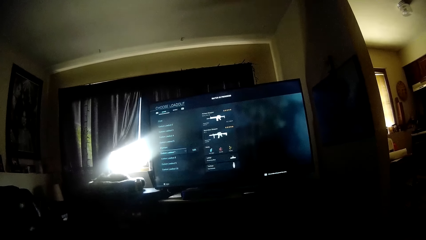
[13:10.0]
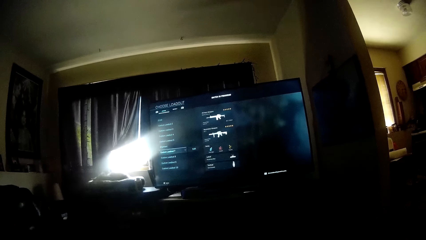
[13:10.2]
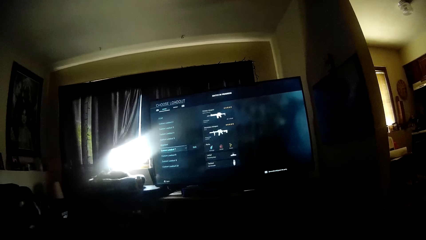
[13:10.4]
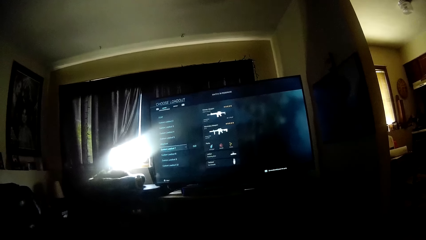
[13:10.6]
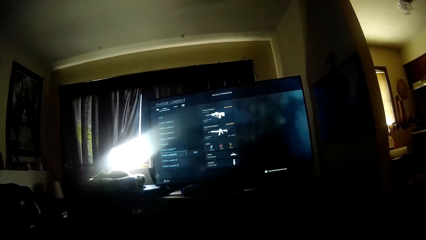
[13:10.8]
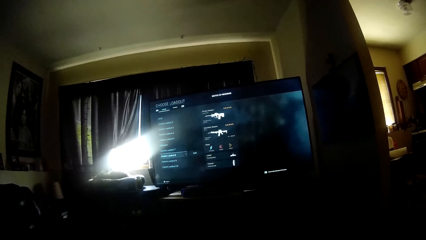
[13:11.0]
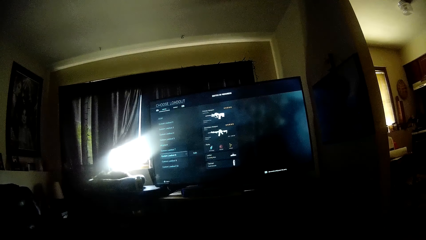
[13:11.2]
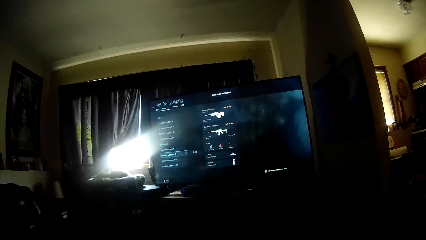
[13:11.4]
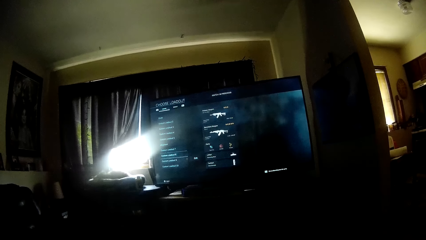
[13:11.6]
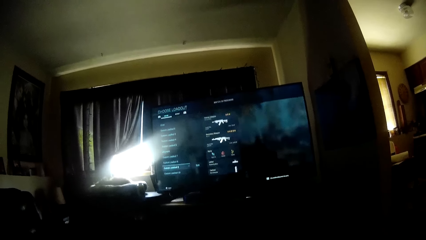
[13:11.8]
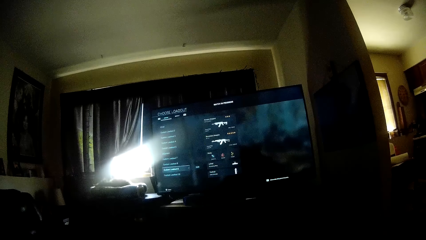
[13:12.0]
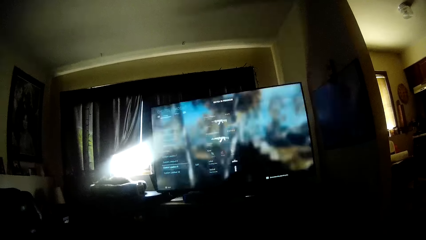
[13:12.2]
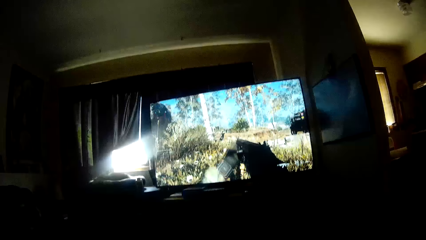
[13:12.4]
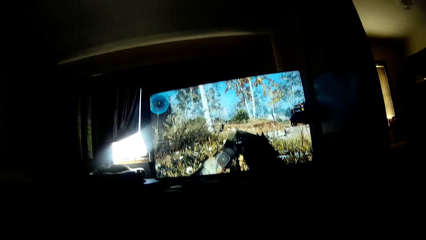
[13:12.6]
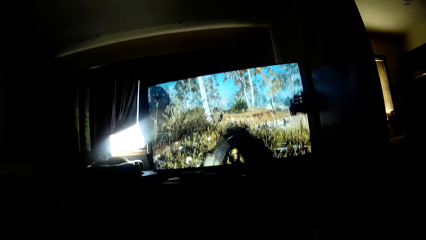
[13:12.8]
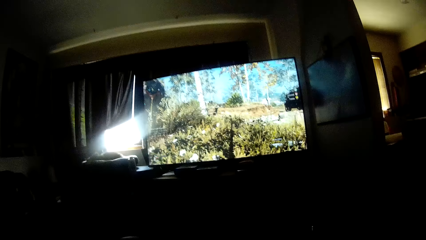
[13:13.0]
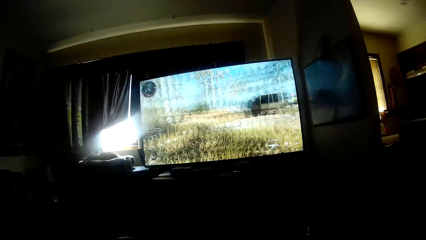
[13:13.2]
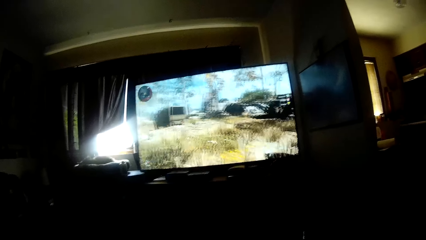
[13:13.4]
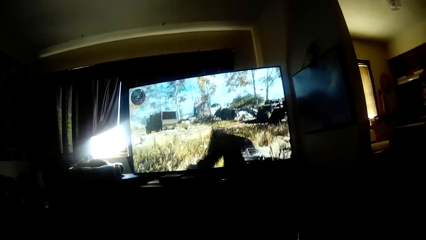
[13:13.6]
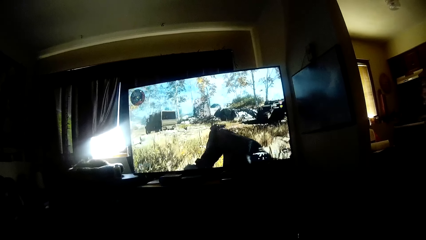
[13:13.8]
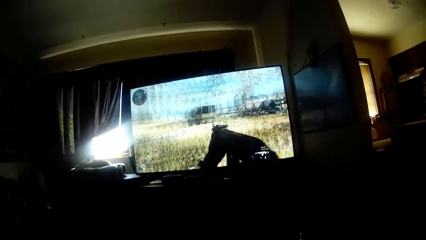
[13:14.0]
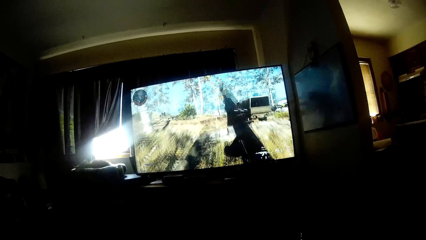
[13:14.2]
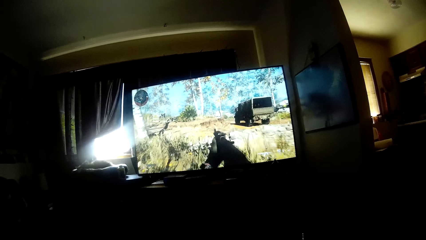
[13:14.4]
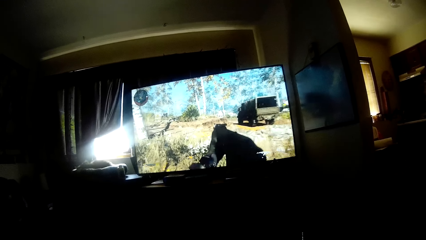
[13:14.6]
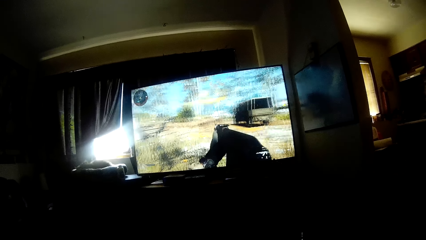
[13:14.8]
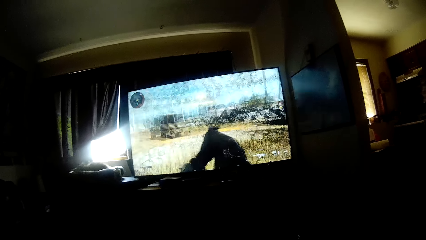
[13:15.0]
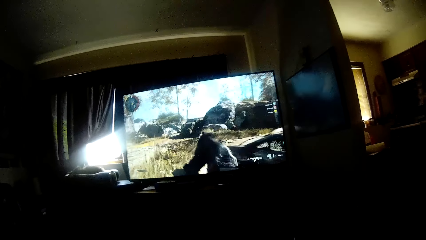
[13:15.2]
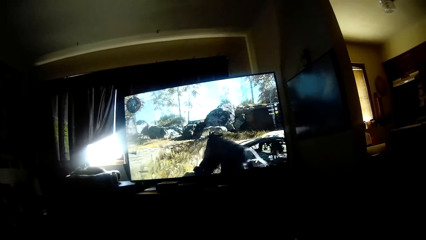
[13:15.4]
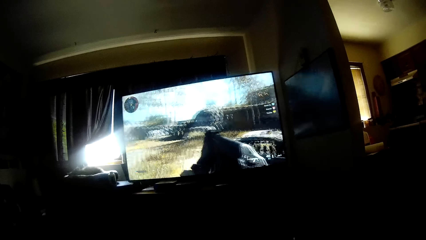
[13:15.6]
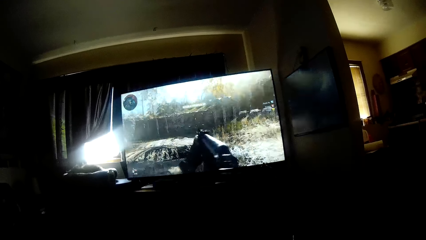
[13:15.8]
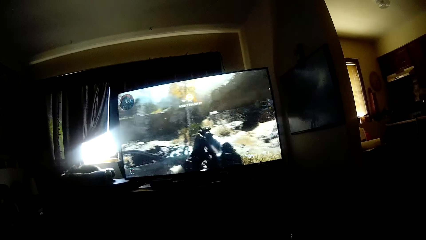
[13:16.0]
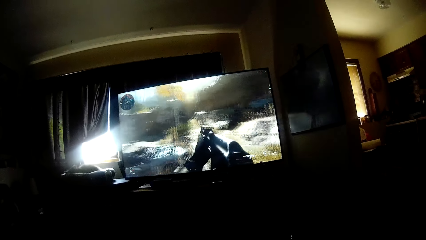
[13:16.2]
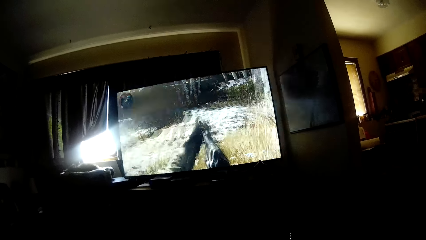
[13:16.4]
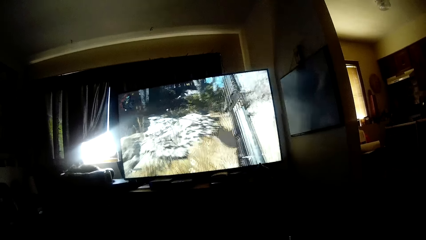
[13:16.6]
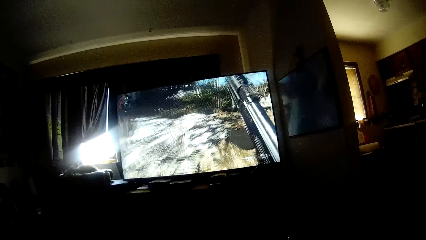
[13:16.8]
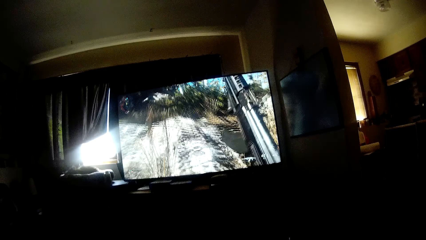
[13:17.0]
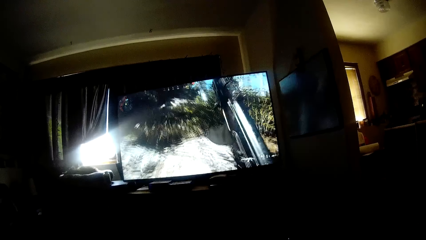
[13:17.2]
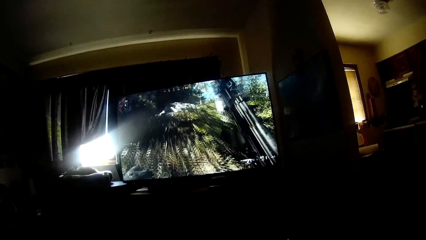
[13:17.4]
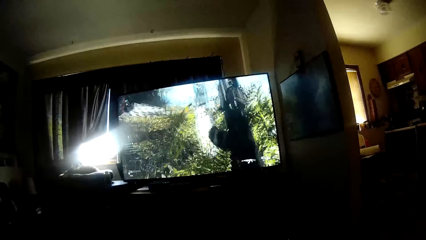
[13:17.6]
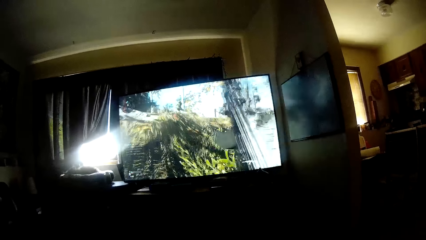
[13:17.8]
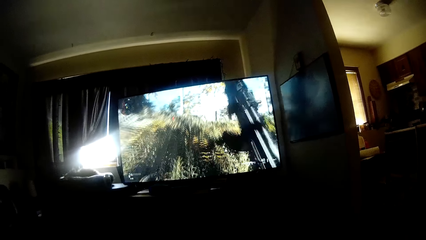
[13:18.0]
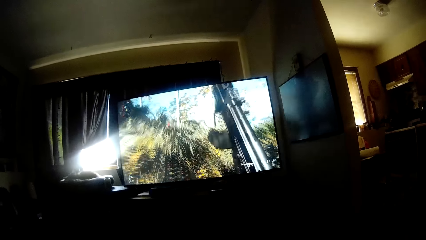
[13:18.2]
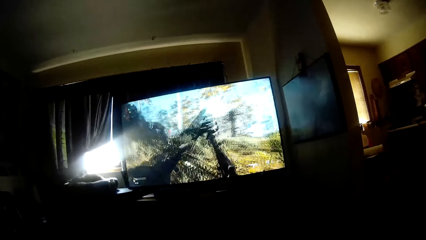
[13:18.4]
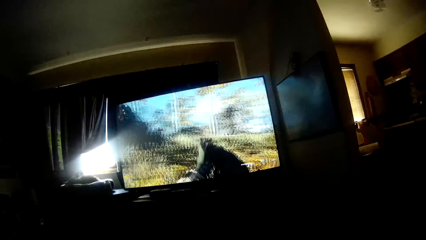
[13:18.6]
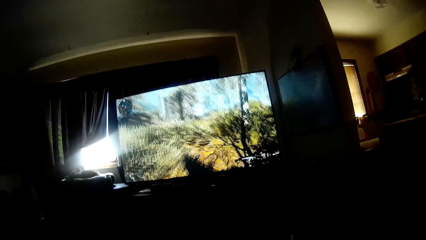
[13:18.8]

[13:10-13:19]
The camera wearer plays a video game.

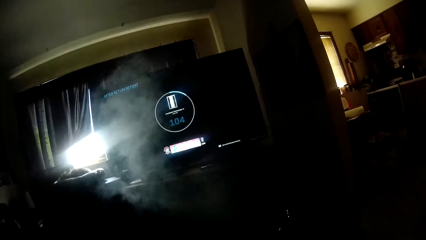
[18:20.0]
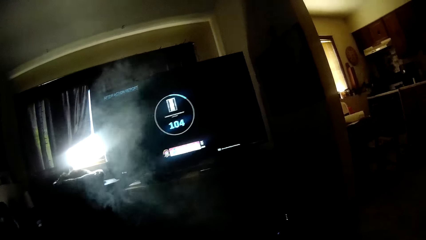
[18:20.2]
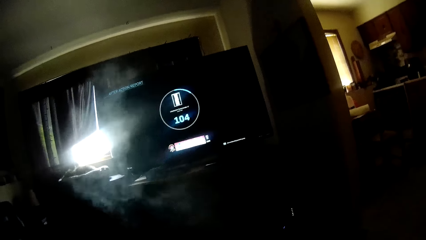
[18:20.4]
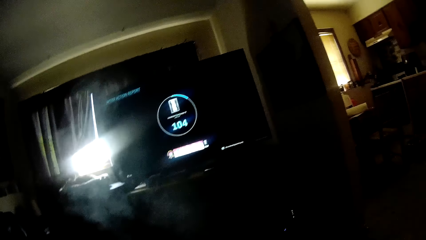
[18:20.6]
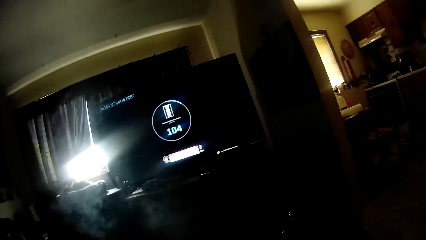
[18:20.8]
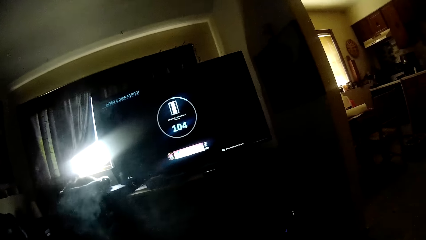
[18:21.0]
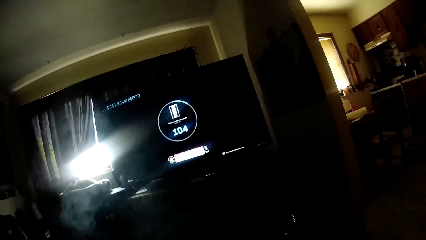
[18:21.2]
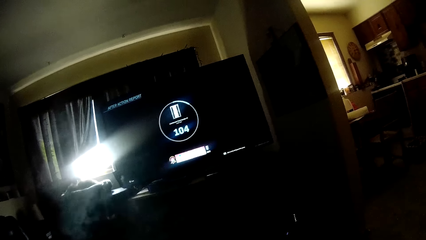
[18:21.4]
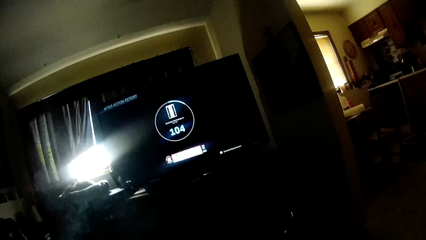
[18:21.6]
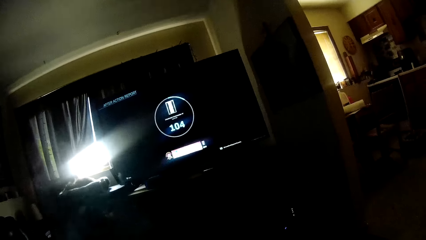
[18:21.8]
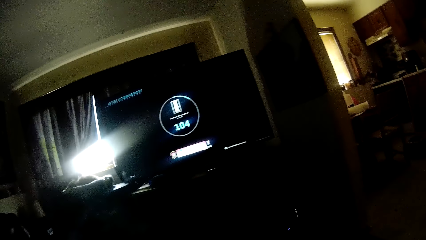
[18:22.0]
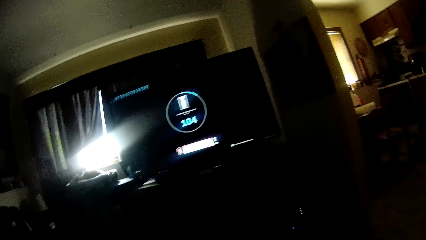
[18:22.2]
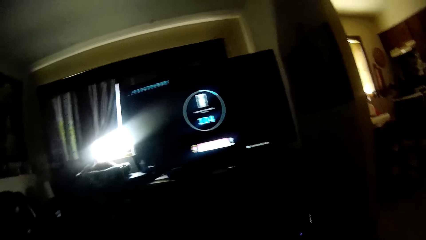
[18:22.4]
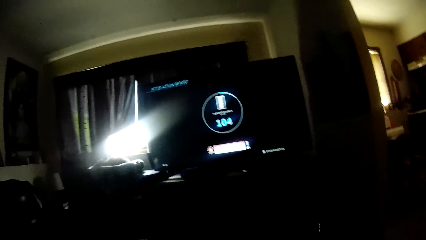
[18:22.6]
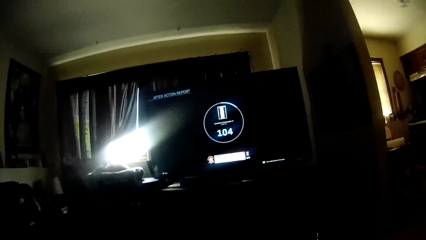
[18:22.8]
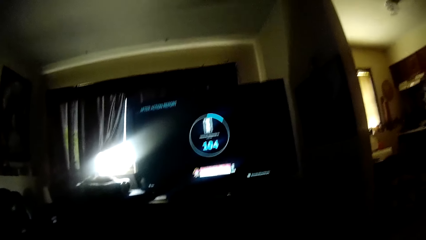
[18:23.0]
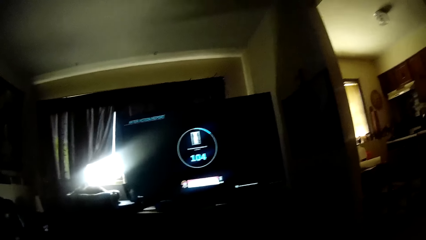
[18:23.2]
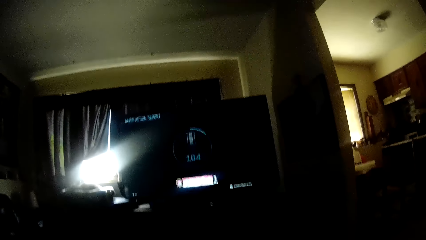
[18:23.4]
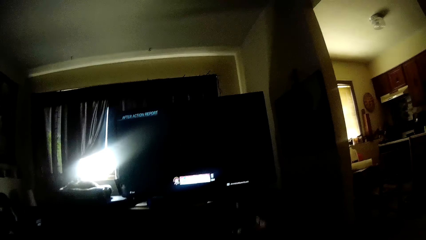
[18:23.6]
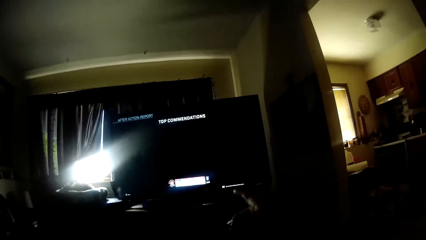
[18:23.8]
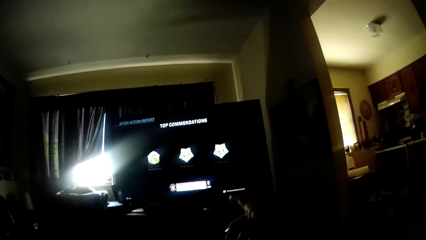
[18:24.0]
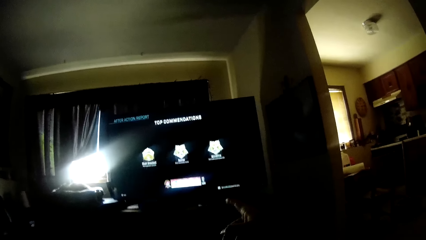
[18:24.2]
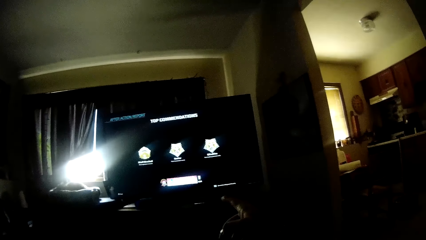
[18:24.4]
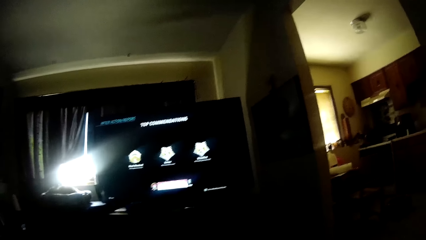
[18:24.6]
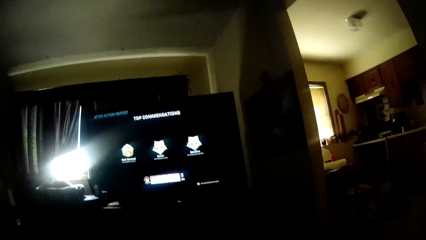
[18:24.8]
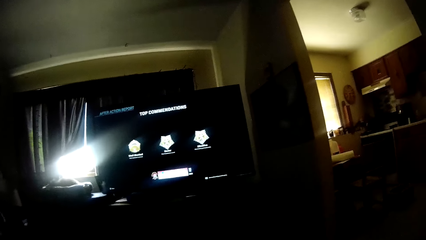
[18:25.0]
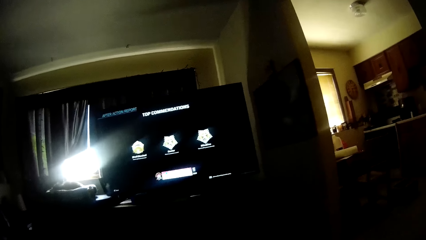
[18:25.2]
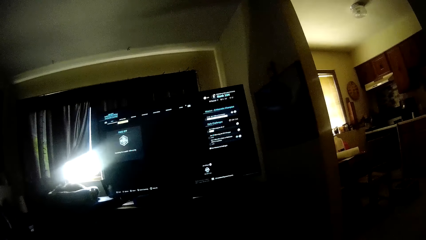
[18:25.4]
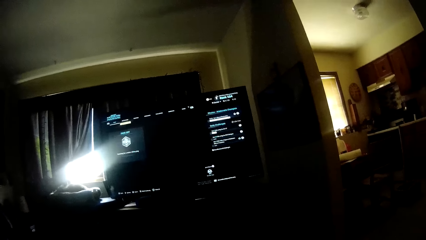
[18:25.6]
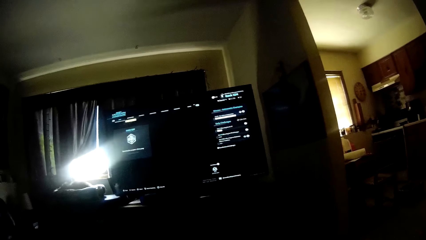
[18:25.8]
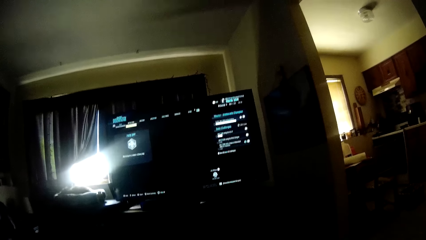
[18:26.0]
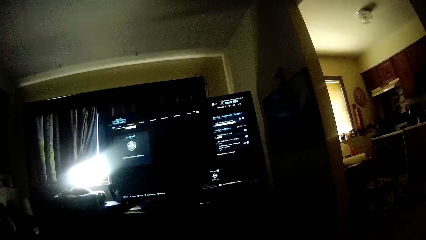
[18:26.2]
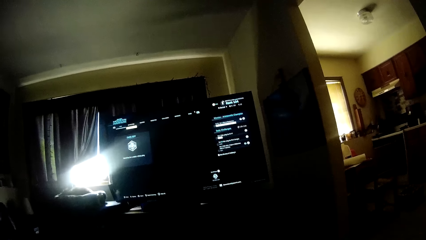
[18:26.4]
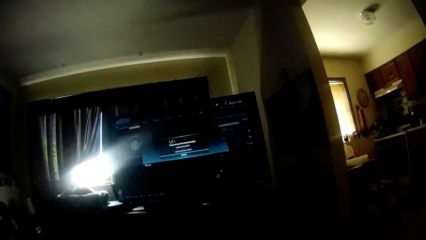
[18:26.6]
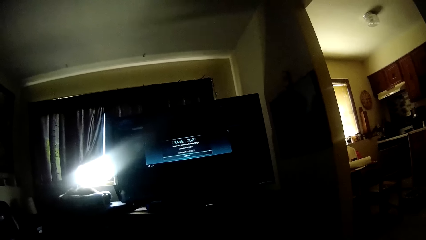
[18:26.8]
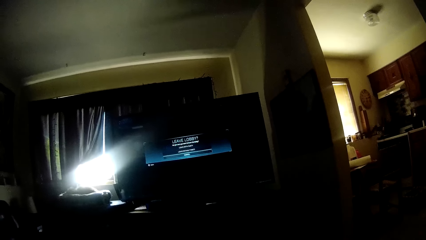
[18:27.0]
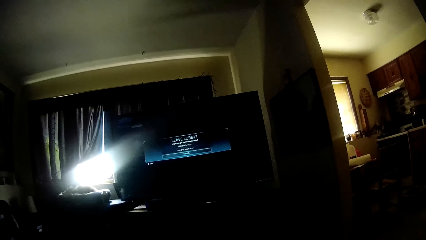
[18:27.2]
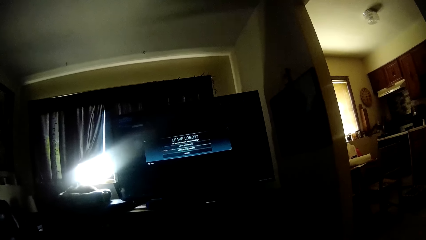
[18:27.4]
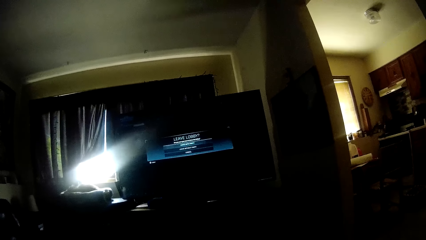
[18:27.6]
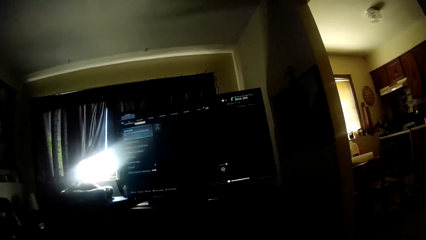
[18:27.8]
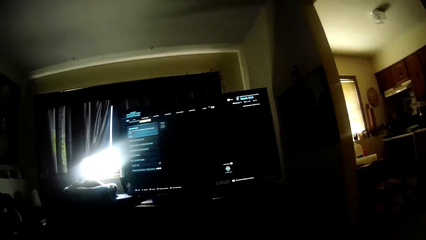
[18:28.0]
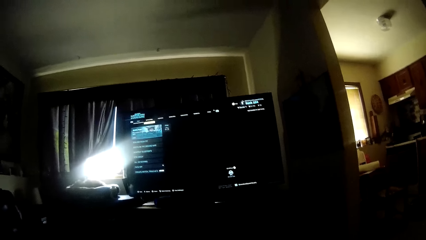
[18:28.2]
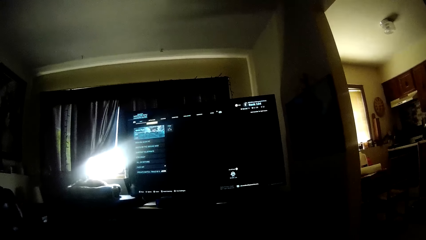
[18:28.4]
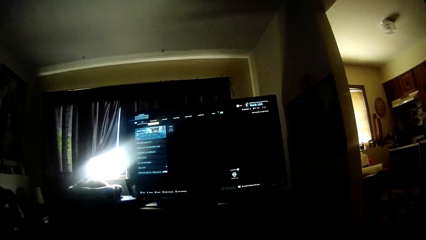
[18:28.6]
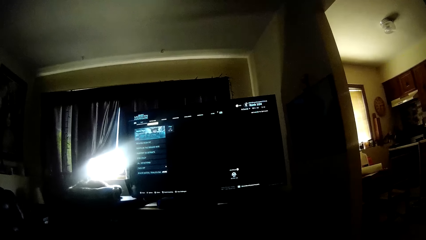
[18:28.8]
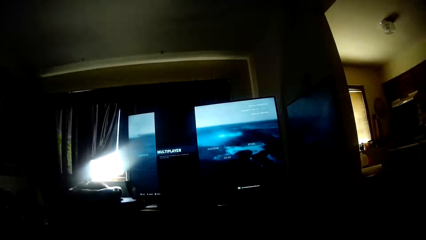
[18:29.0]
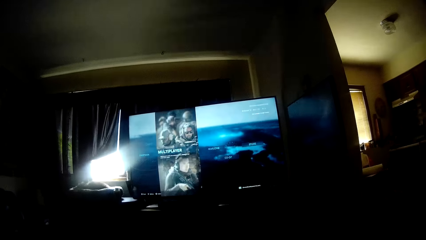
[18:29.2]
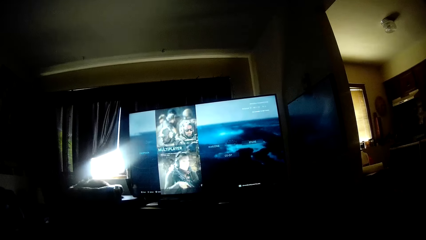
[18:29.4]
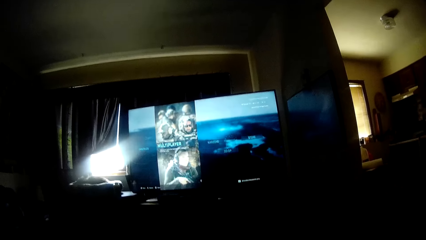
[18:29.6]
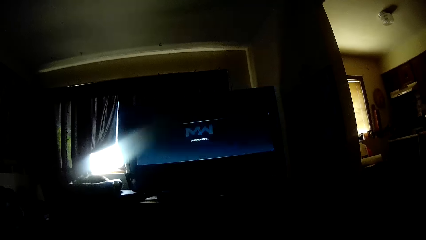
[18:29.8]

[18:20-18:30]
The camera wearer looks at the screen. He points at the television with his right hand. He selects a game on the screen.
